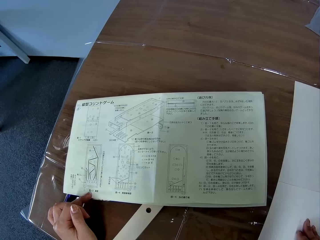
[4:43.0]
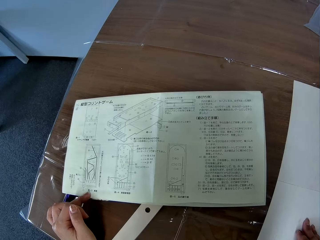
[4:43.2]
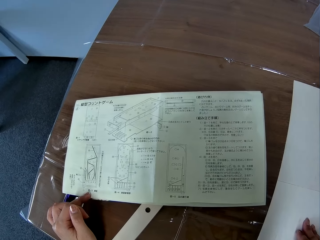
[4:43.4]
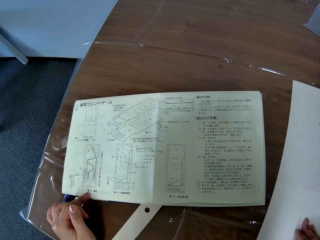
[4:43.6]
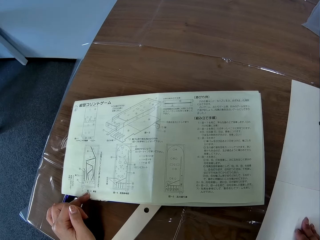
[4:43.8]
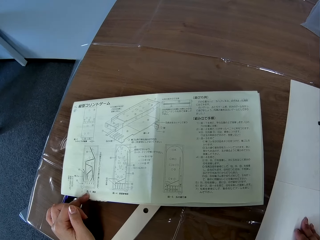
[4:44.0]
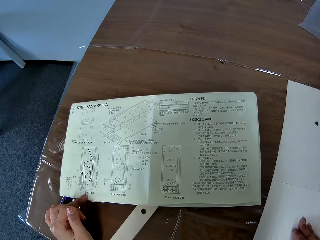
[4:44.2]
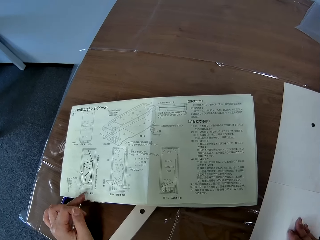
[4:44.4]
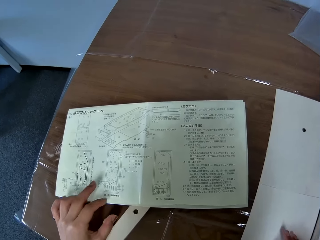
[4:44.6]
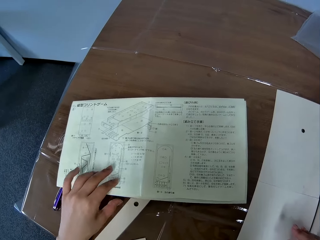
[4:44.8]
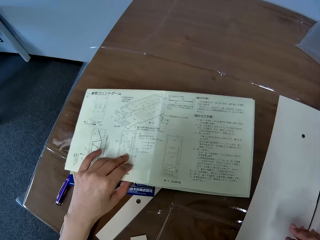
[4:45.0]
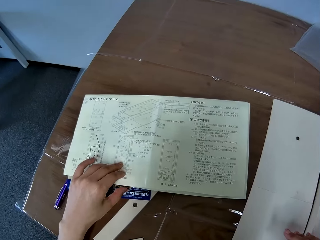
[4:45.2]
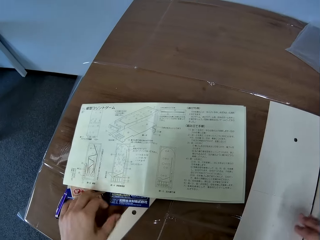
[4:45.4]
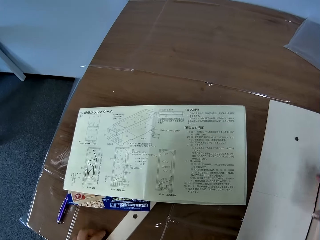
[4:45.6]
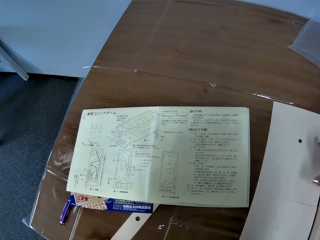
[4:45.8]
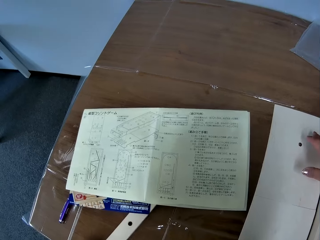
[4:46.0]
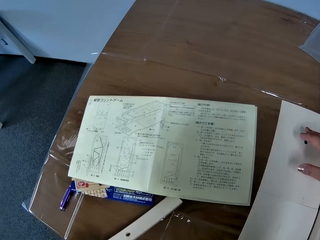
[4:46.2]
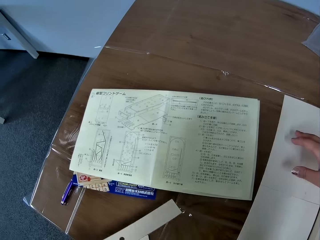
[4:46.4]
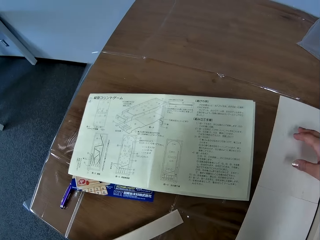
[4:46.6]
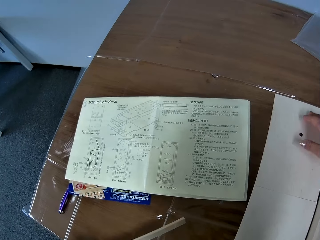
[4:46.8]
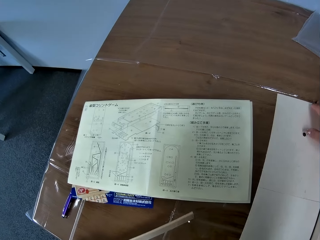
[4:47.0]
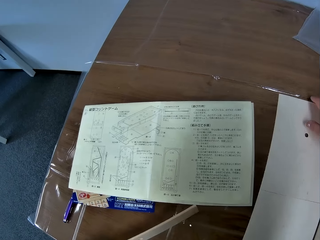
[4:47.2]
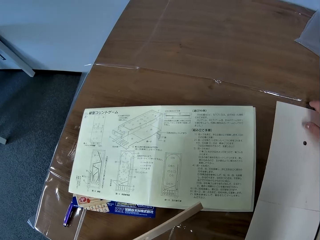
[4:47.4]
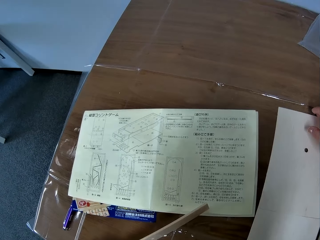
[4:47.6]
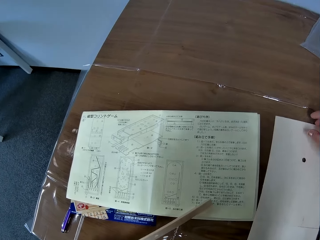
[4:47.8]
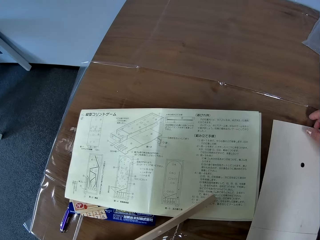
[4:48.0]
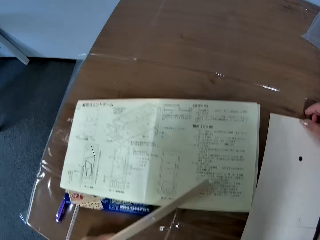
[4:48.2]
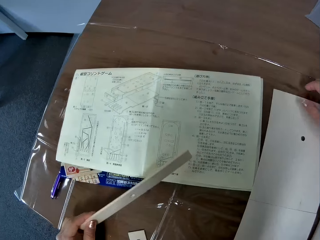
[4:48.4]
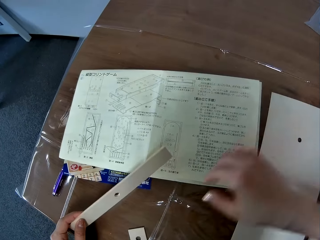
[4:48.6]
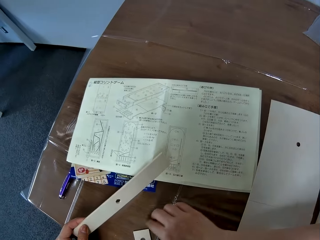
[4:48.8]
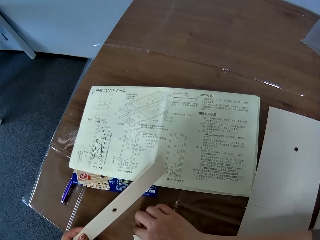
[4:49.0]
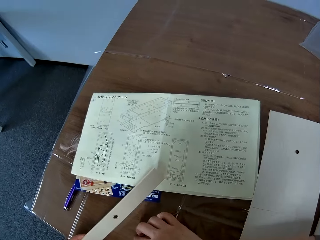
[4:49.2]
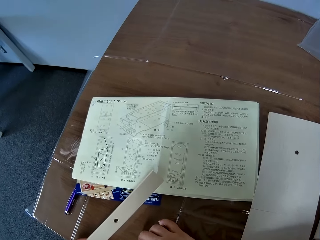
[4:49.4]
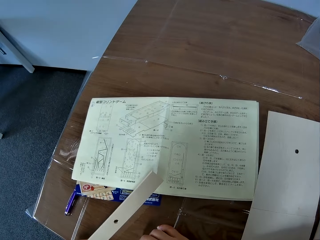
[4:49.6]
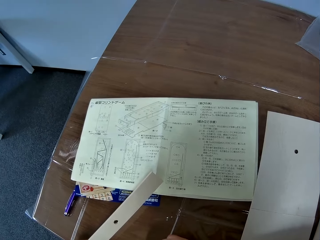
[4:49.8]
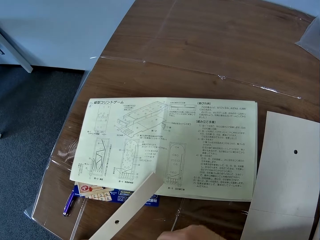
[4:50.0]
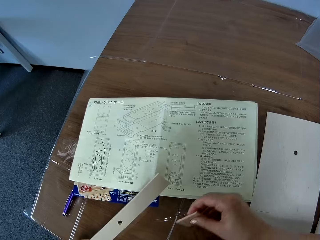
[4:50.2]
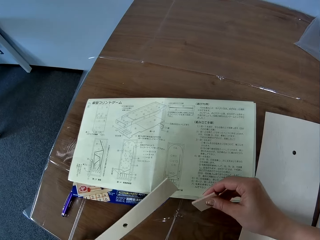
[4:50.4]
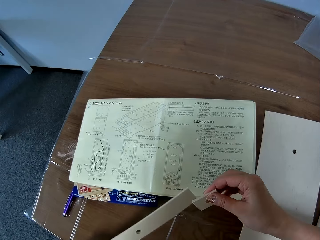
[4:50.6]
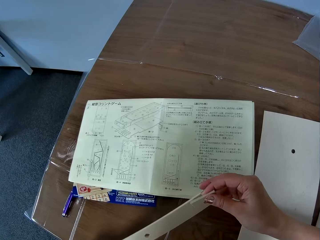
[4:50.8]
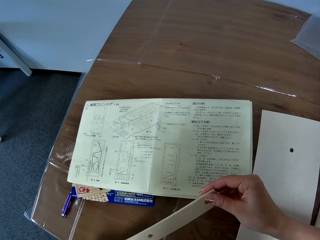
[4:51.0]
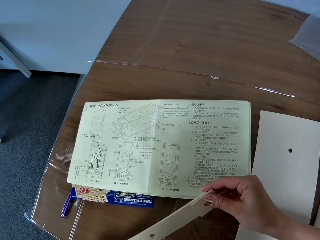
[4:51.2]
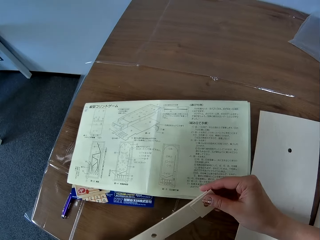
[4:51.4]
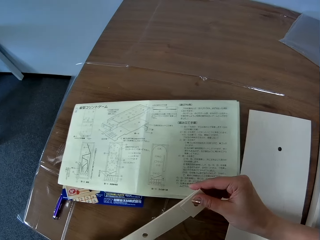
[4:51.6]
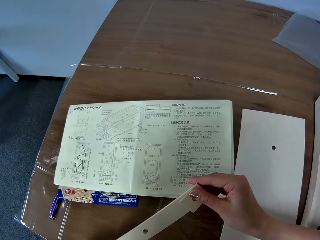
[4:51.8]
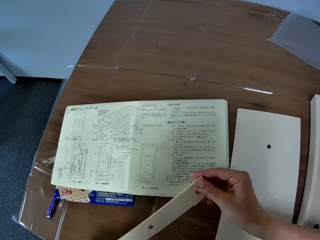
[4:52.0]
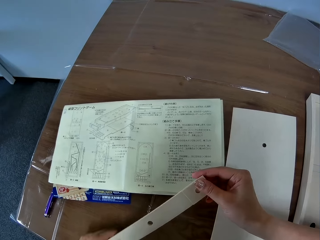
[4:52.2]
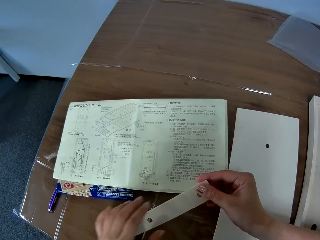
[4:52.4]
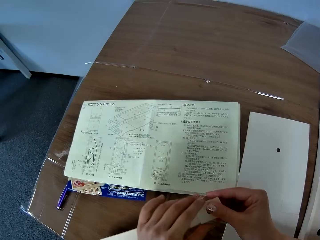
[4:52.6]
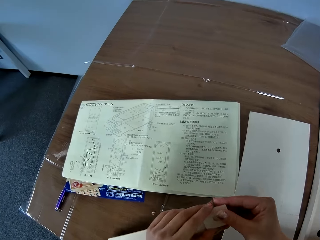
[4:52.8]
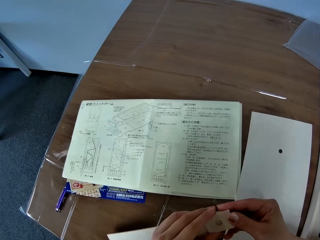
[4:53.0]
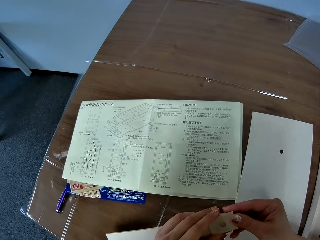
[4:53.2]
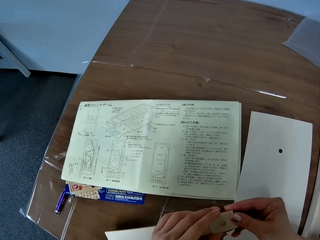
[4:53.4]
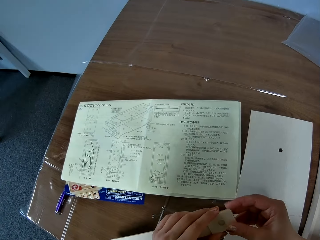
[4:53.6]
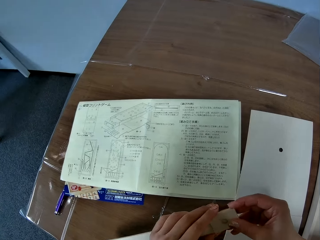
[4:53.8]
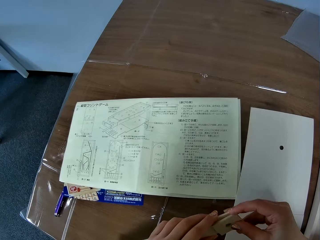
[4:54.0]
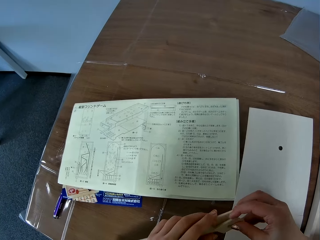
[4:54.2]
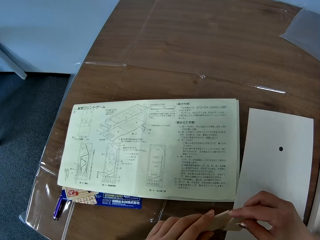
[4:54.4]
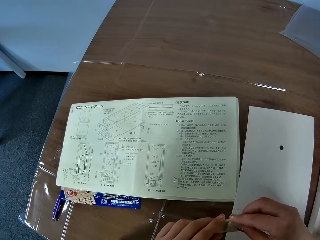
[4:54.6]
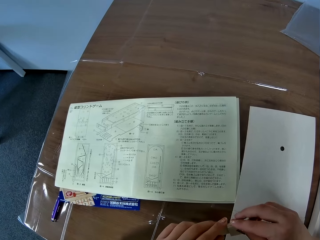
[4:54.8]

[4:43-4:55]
The camera wearer adjusts the paper on the table. She adjusts a wooden piece on the table with her left hand. She adjusts a wooden board on the table with her right hand. She picks up a wooden piece from the table with her right hand. She fixes something. She holds the wood pieces together with her two hands.

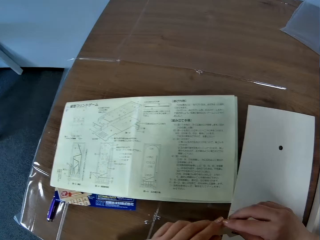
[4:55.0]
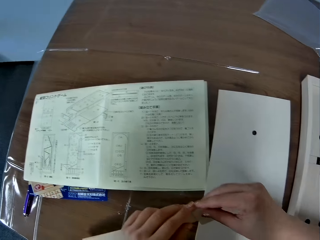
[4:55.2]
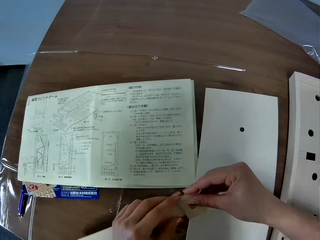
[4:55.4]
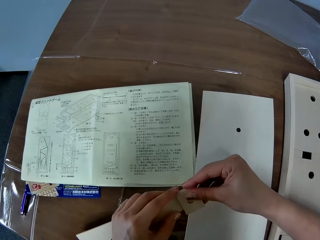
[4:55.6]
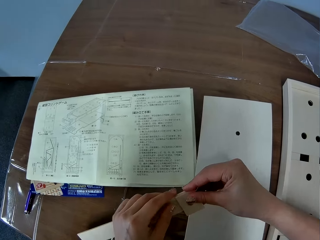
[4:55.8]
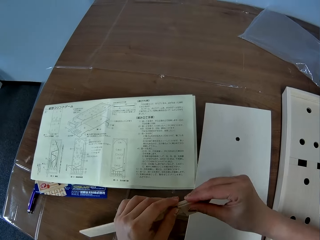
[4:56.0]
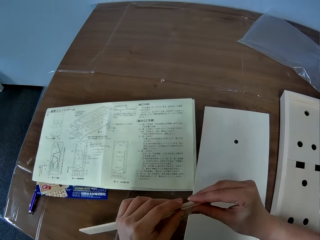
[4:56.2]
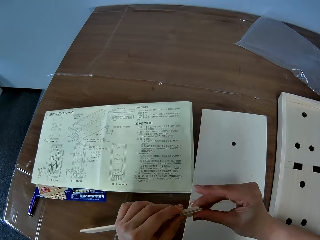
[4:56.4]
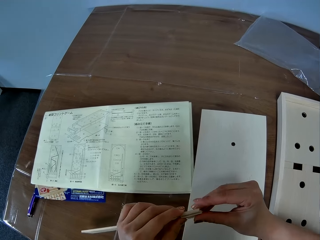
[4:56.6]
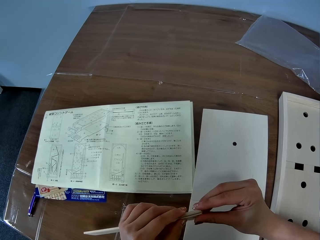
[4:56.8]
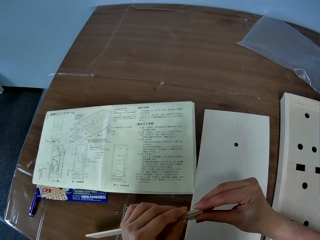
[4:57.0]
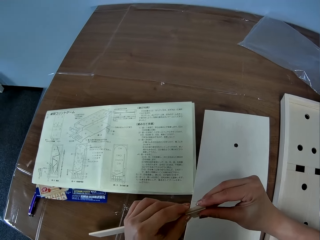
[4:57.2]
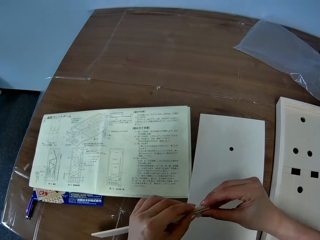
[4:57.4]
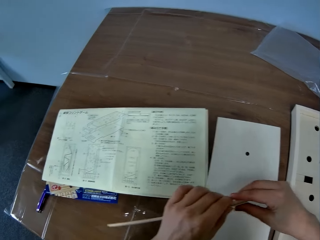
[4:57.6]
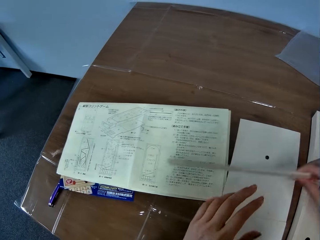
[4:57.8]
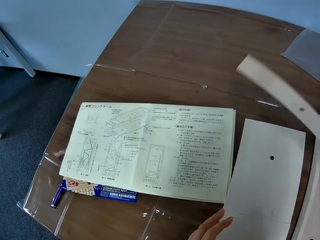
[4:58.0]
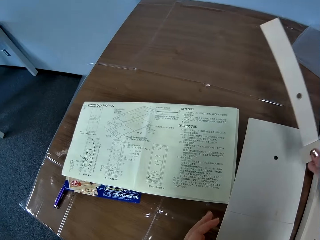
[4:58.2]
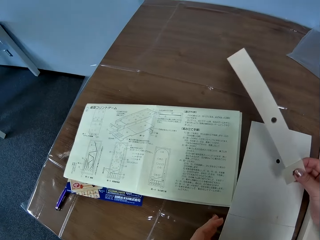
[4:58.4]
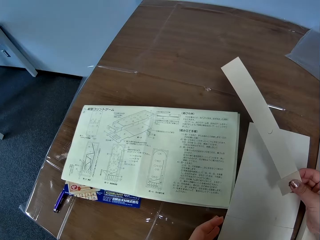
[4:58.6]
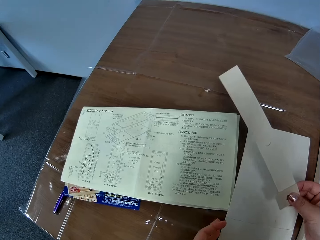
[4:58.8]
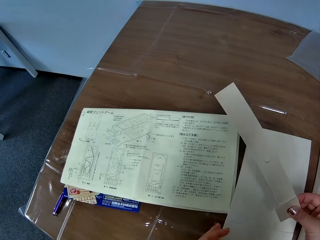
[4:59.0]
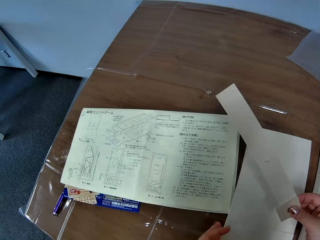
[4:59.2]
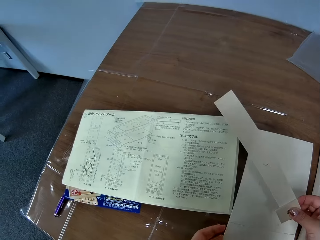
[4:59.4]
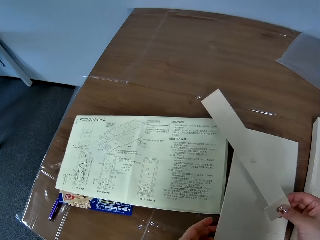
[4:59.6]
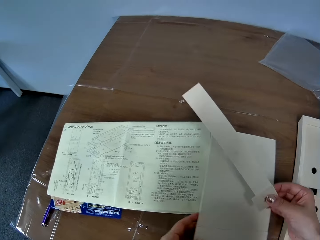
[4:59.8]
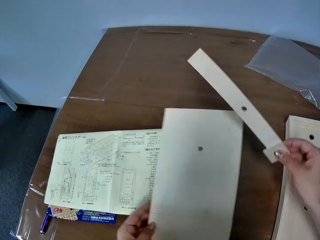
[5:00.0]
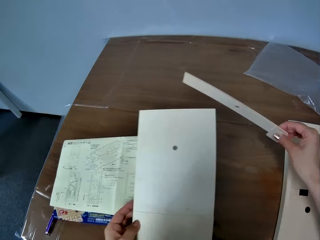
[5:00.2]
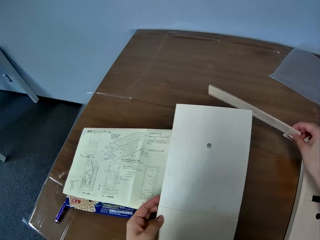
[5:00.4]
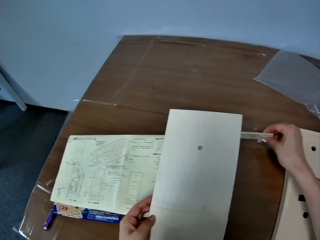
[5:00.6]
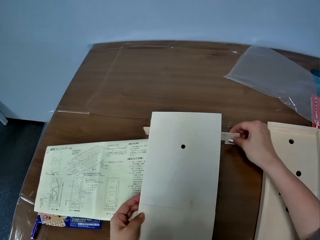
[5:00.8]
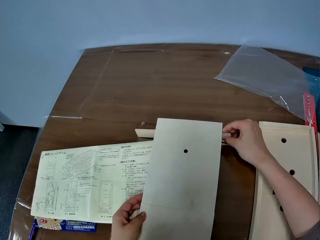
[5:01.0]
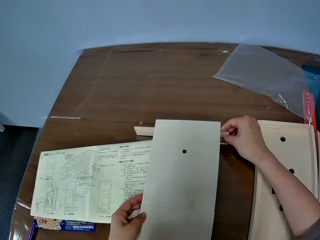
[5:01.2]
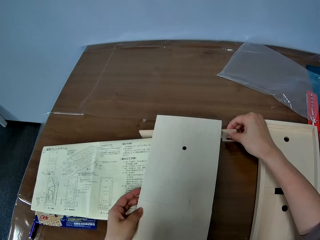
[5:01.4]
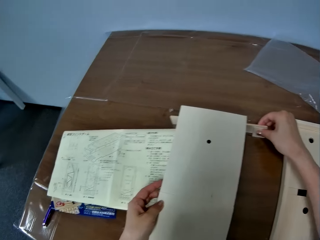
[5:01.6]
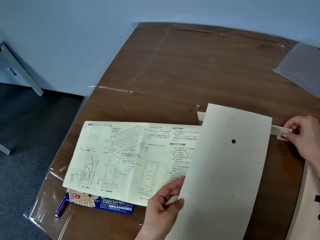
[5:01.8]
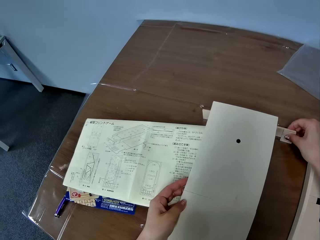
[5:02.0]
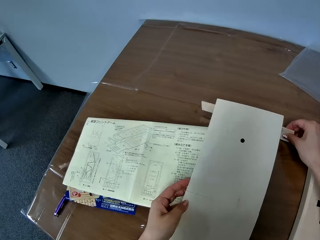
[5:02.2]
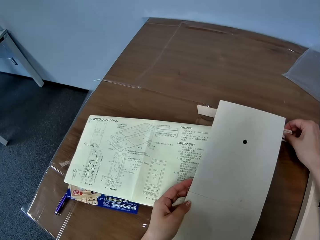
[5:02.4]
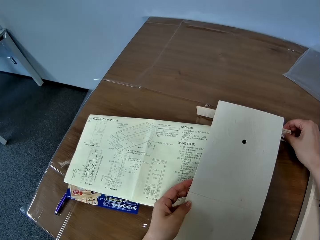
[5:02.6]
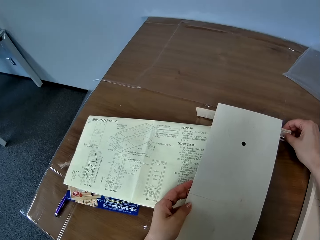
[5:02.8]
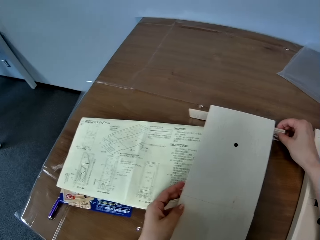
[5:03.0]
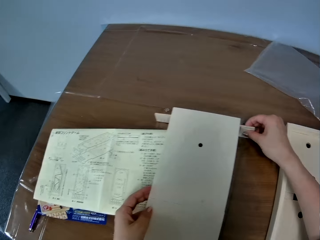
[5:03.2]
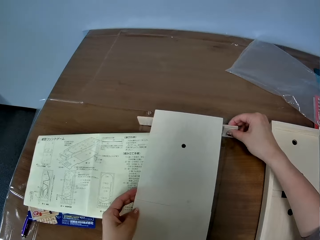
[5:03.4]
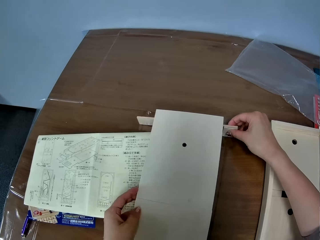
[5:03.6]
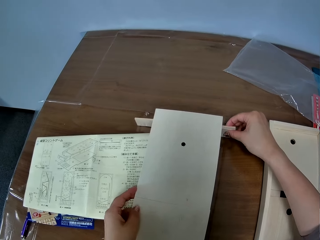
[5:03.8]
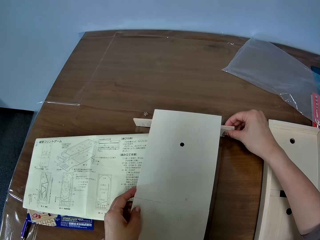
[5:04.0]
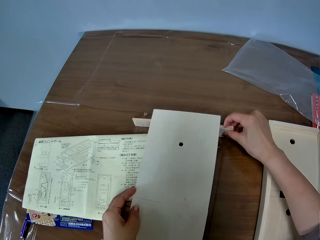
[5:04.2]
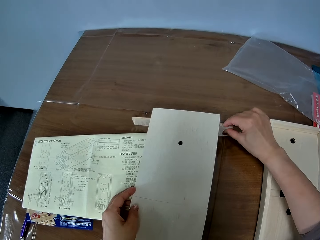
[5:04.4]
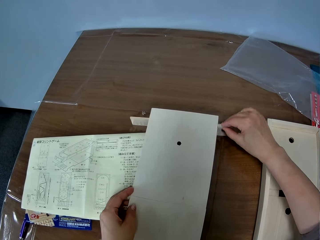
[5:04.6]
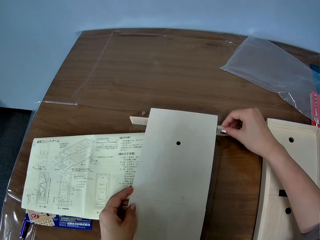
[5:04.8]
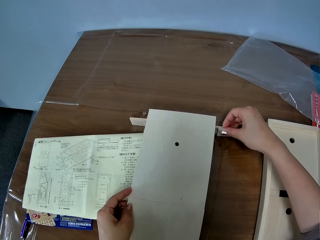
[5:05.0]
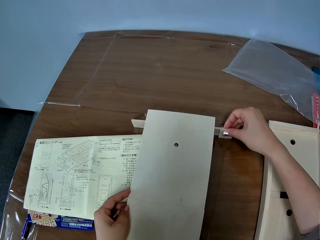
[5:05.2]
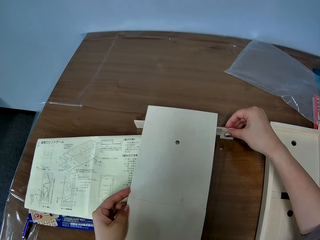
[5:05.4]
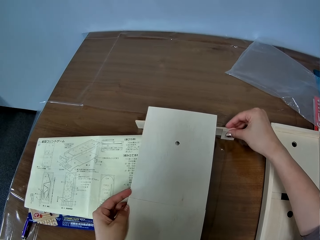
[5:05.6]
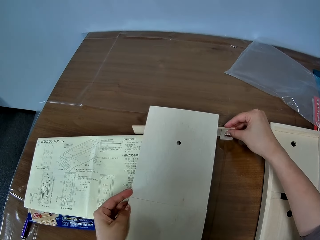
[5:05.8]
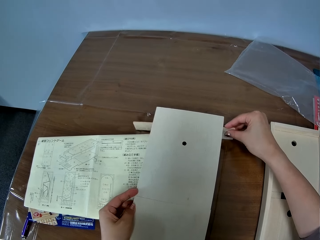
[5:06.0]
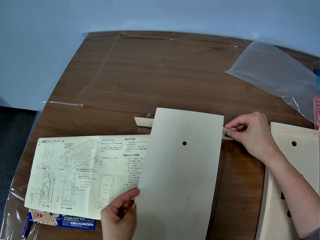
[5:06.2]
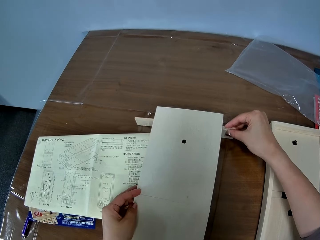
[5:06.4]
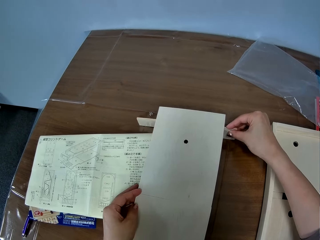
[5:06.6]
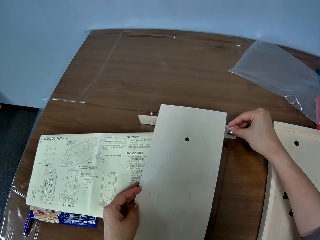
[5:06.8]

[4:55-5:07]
The camera wearer picks up the wooden board from the table with her left hand. She assembles the wooden board and the wood pieces in her hands.
